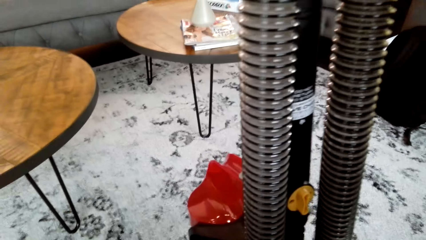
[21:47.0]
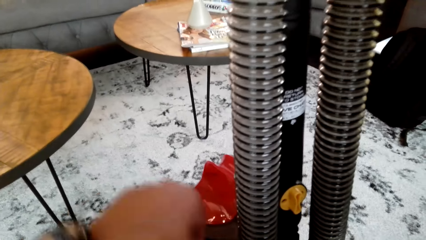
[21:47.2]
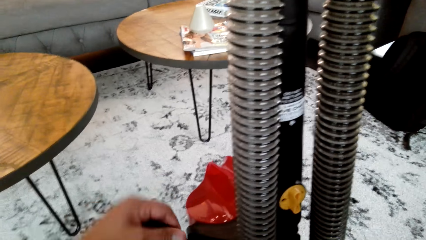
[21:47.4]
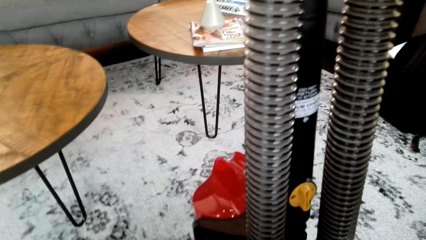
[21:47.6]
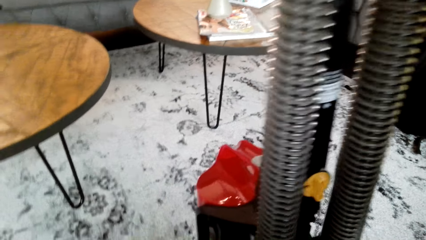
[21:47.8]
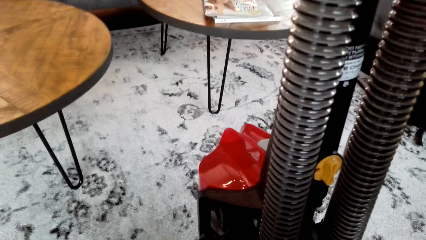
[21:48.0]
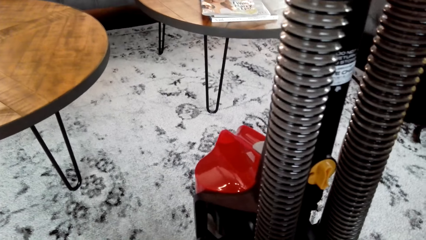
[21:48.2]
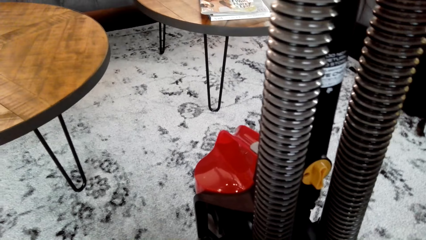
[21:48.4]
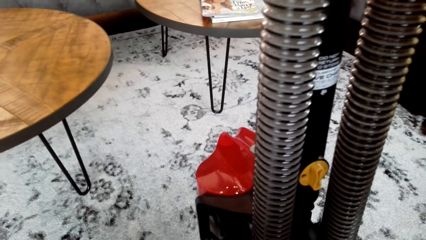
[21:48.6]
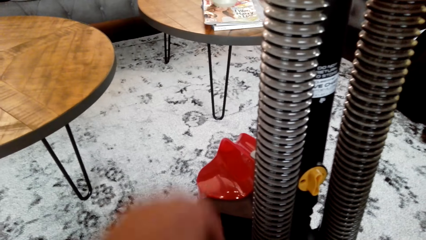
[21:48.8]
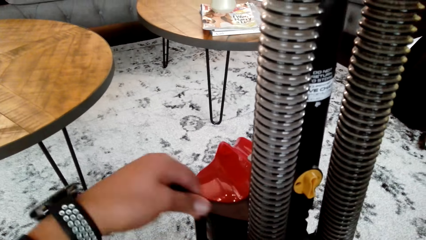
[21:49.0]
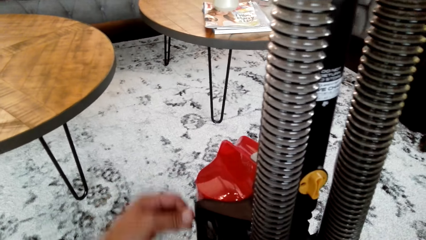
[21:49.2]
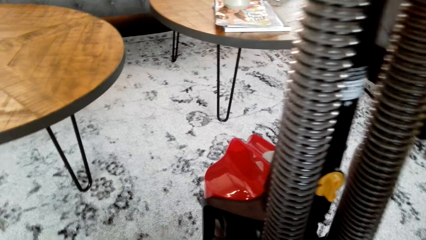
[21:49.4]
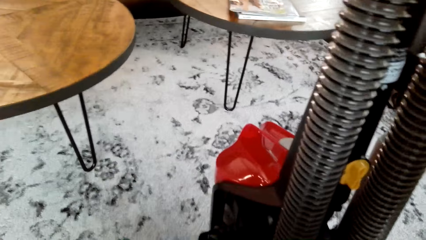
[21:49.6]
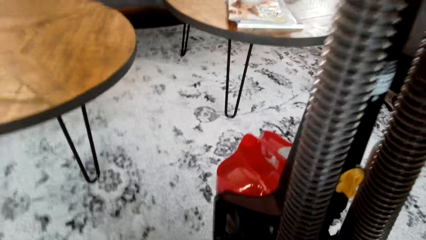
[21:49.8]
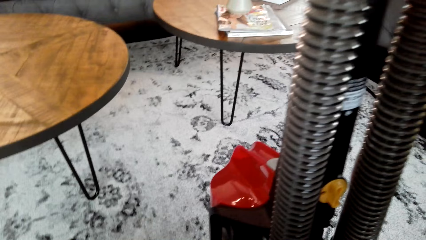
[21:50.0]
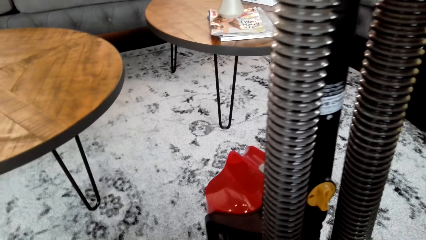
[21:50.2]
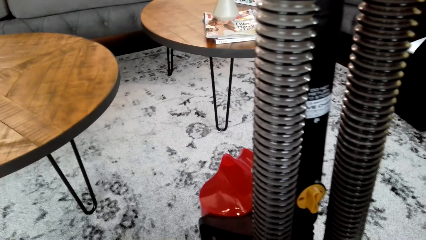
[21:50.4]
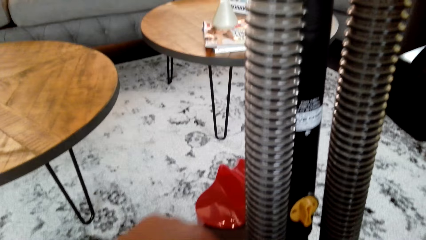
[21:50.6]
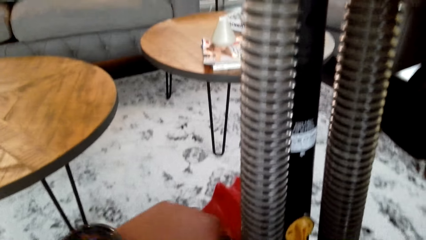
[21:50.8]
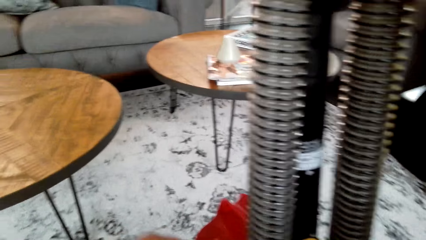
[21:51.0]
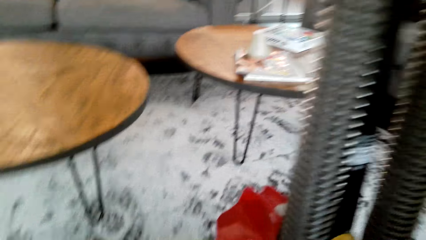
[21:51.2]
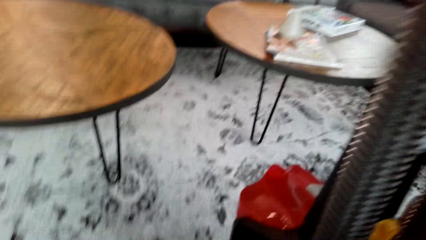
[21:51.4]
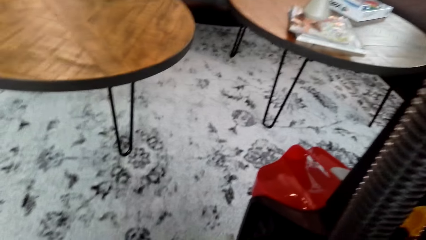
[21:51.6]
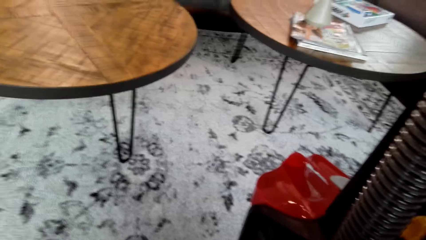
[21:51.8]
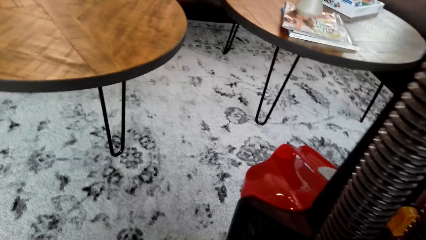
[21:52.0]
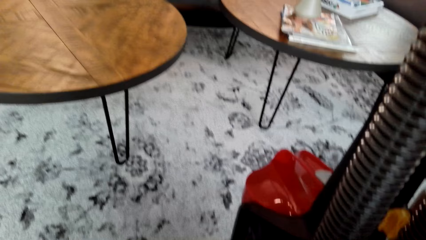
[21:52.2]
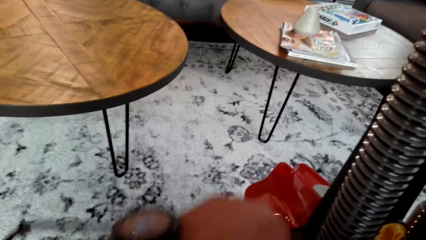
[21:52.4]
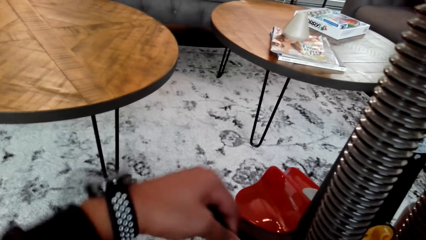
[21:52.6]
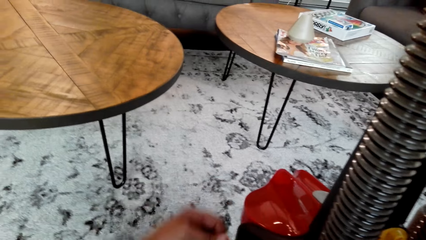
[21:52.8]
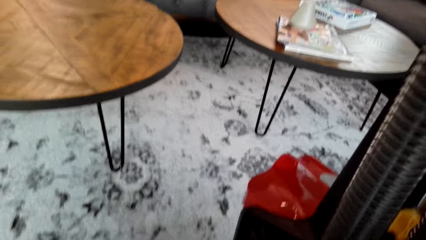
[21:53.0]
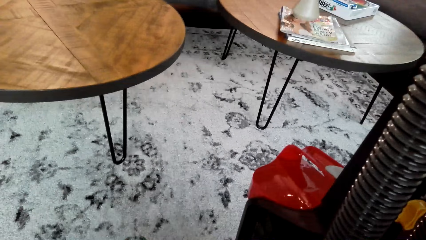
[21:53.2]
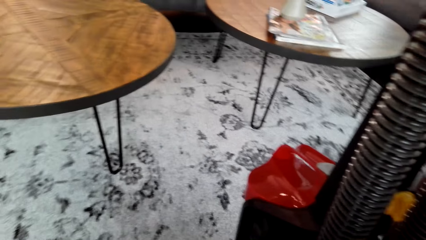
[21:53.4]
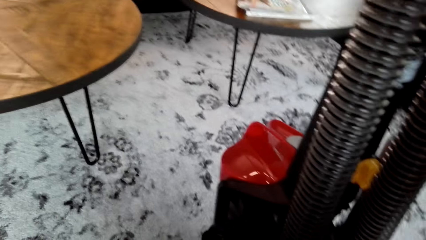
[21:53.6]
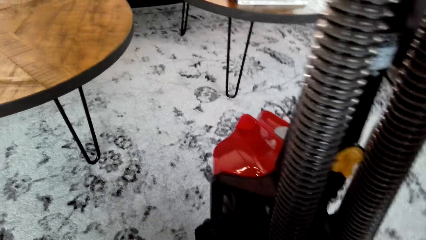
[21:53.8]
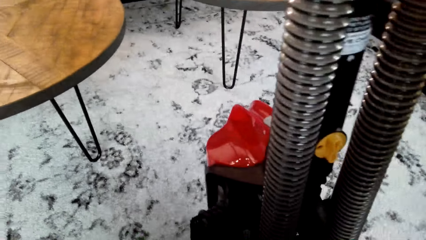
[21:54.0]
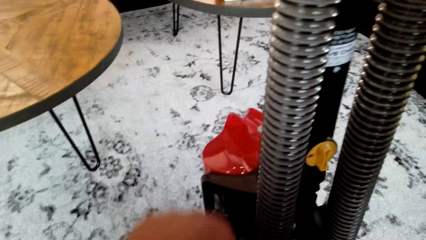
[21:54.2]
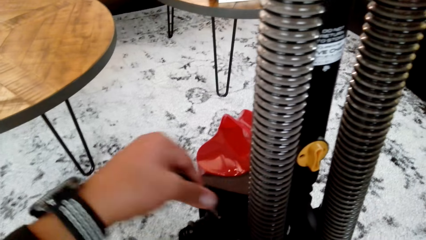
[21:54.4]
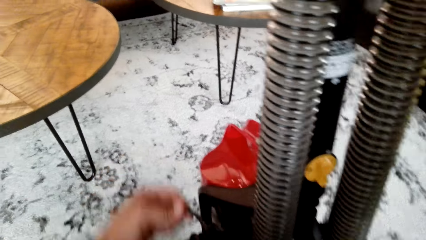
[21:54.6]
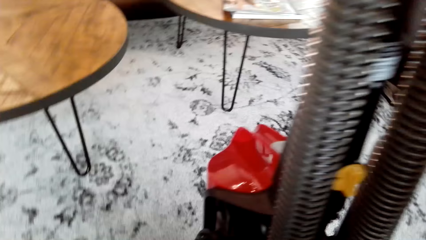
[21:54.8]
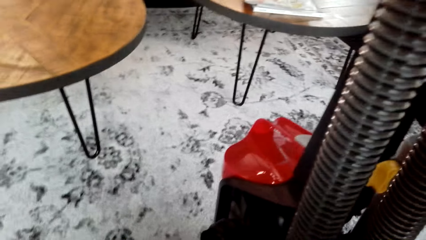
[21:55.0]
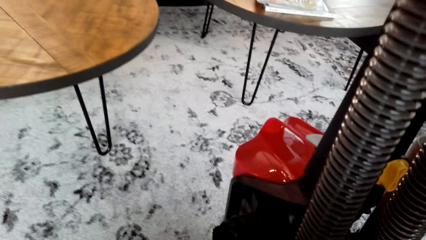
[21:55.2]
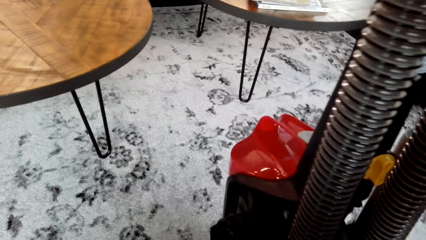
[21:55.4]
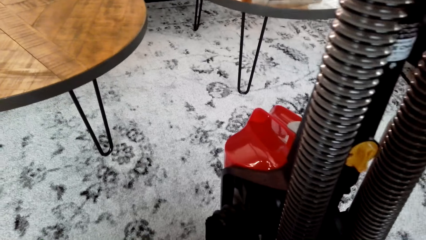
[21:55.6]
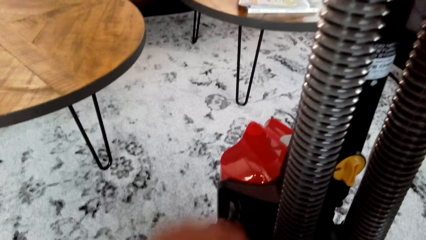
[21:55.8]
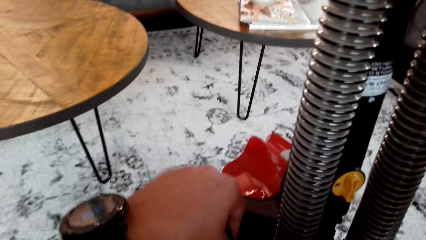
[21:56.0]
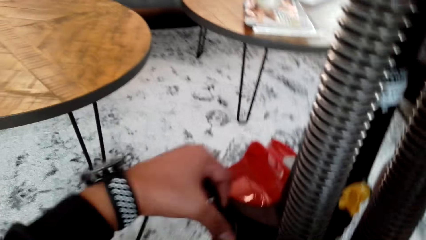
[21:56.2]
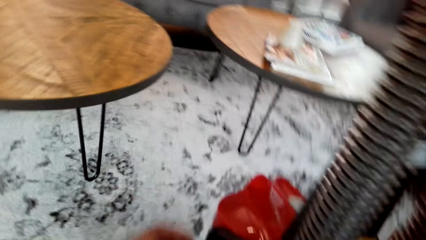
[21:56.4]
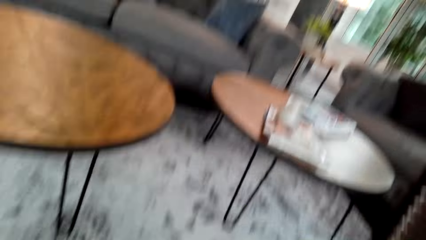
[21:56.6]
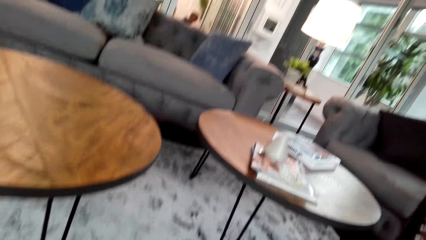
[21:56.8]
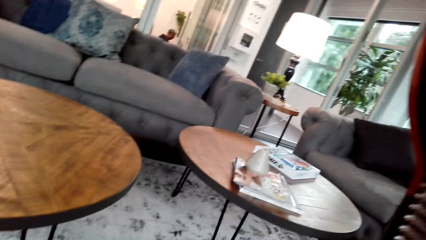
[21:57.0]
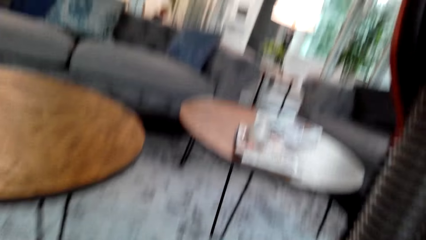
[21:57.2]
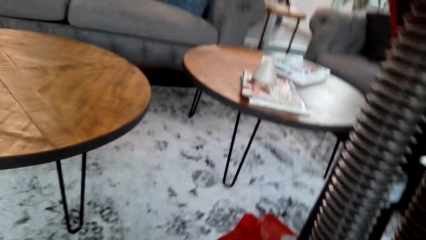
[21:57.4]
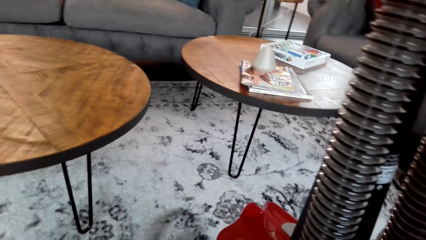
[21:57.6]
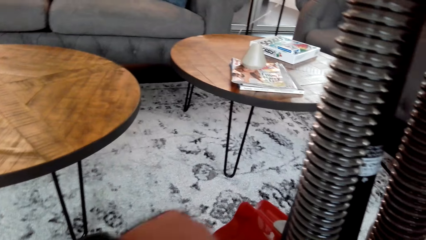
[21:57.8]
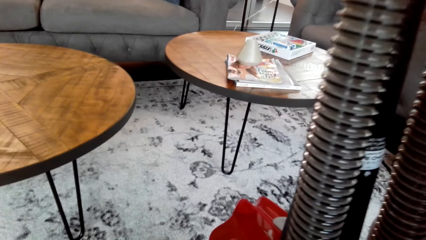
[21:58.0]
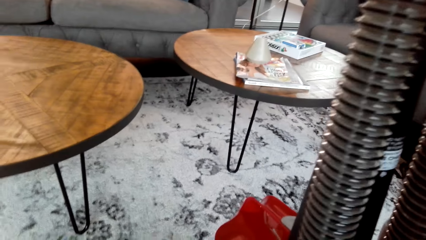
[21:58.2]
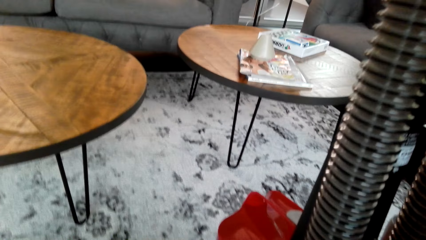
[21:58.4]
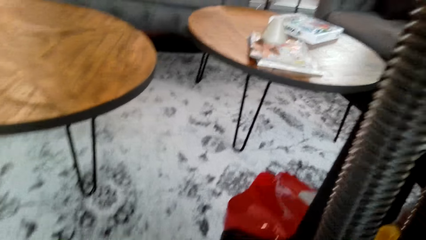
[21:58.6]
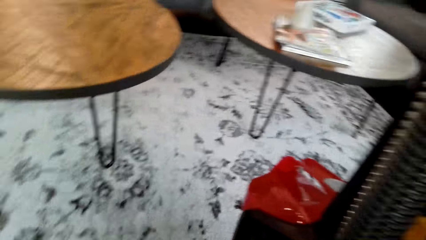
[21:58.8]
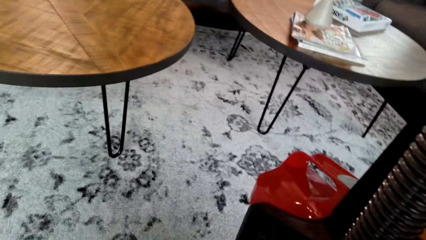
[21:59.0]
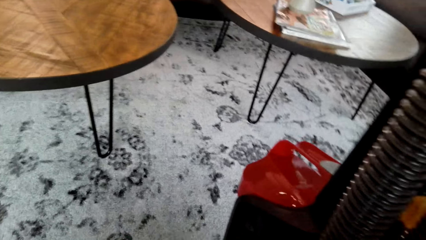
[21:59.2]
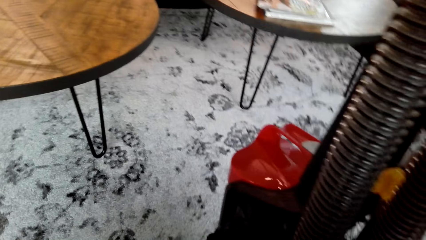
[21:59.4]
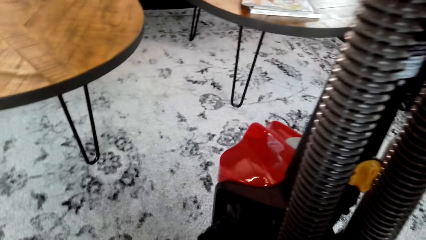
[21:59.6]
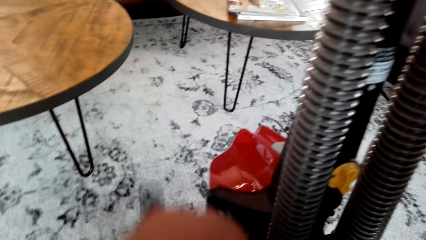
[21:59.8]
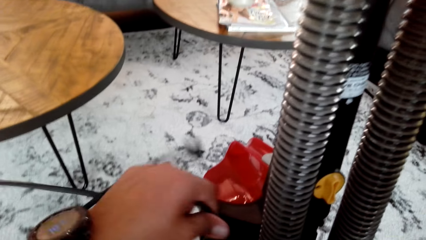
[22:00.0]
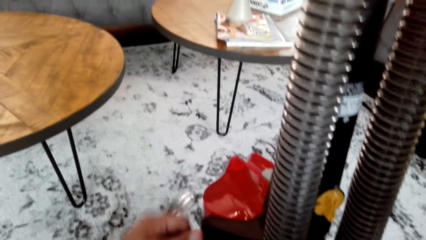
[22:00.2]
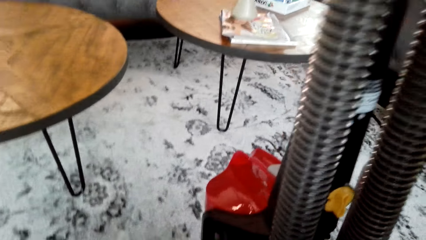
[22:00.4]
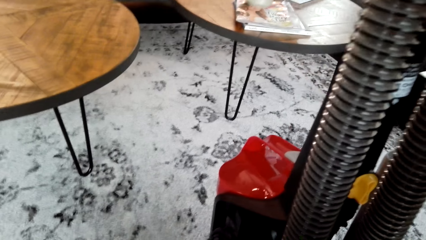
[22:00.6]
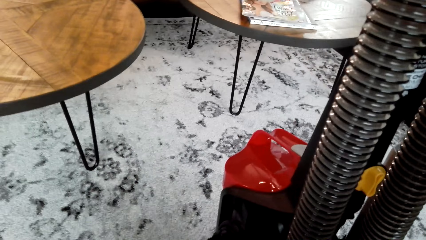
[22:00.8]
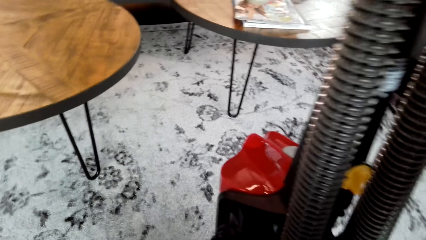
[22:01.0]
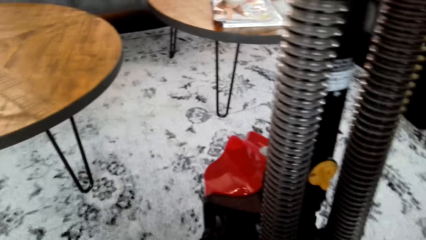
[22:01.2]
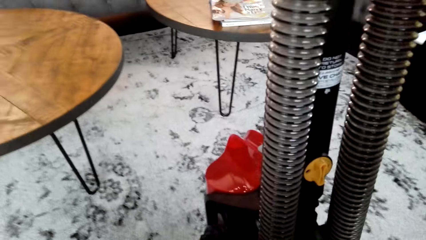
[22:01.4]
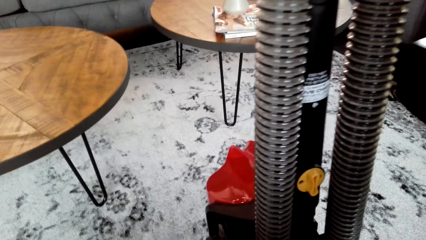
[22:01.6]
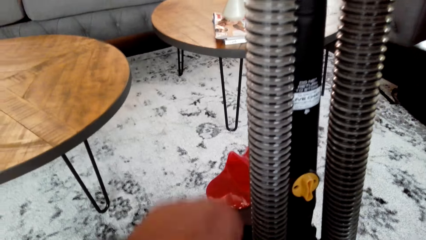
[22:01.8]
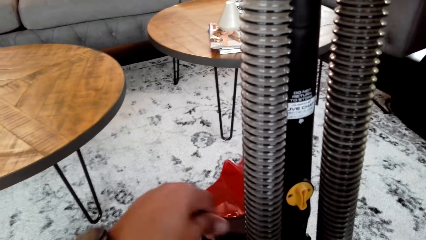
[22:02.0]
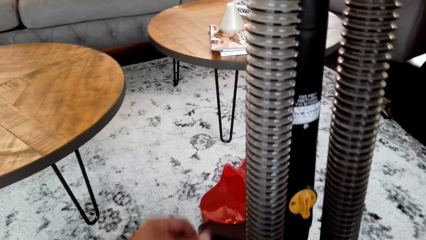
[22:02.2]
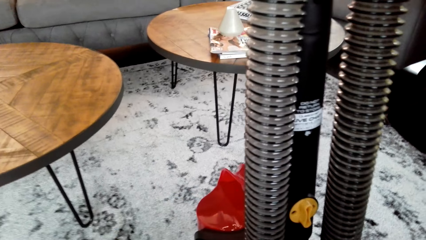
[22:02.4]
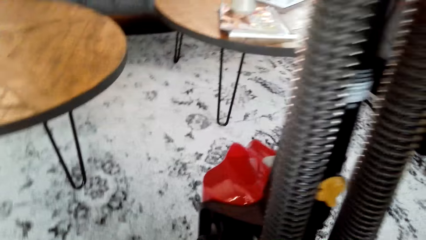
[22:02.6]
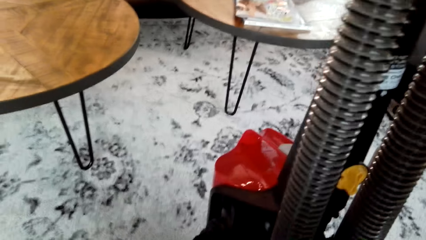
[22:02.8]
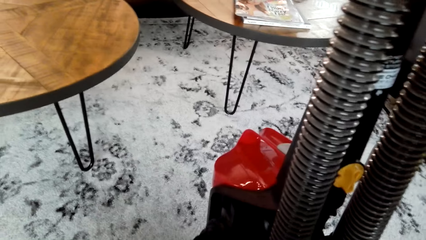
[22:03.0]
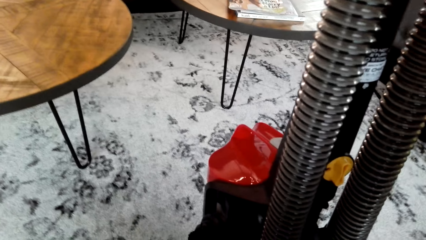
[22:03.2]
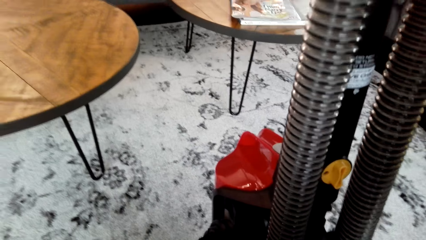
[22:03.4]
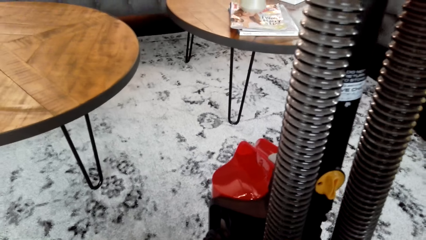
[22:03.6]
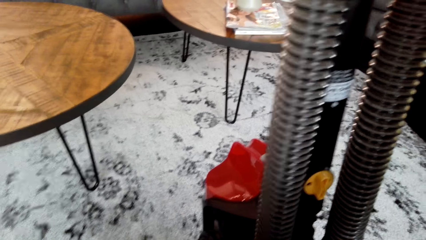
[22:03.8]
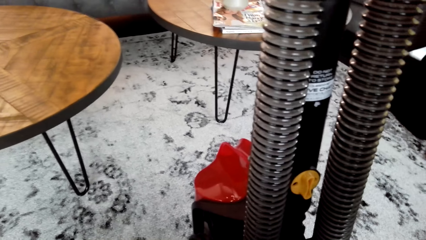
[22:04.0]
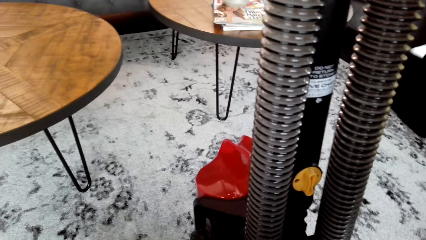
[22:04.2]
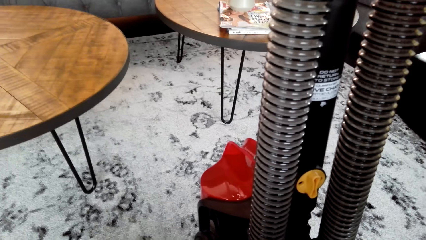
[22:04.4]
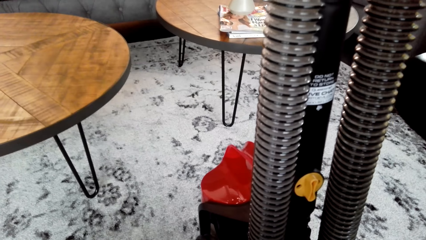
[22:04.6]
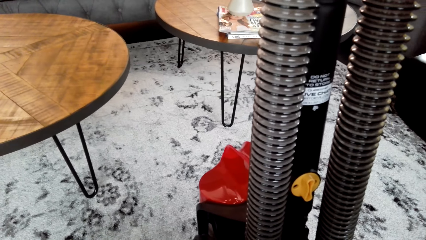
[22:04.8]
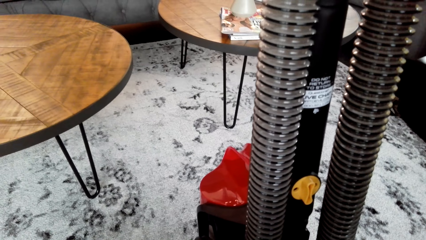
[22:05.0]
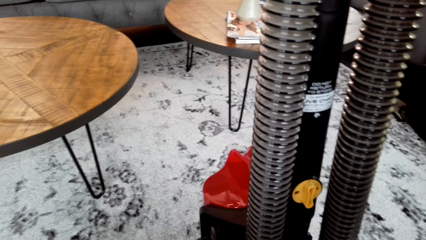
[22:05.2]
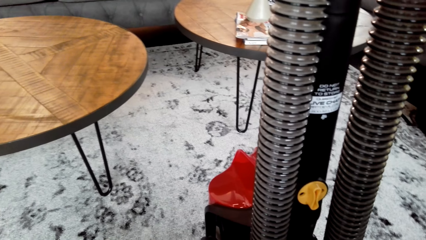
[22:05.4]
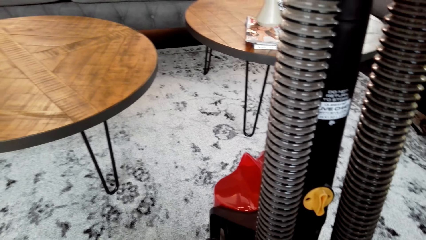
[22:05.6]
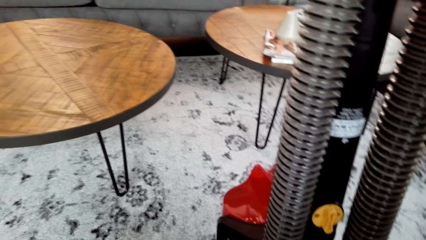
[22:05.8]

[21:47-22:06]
The camera wearer operates the vacuum cleaner.
